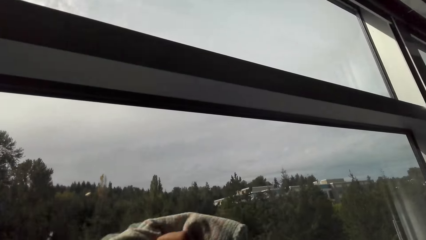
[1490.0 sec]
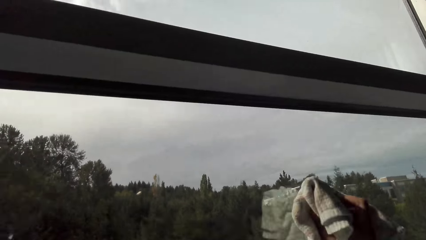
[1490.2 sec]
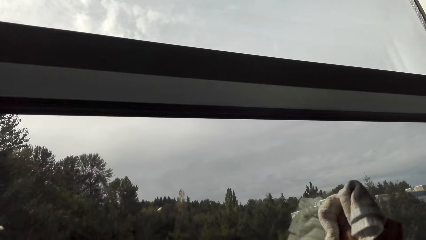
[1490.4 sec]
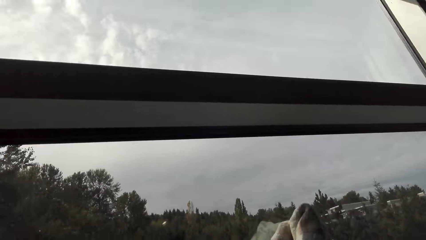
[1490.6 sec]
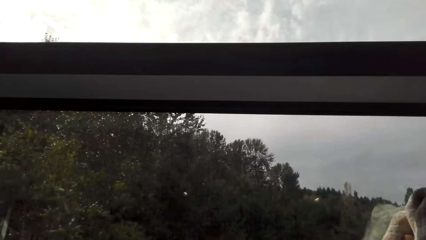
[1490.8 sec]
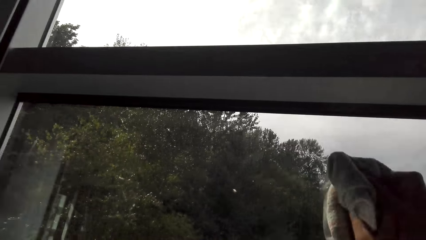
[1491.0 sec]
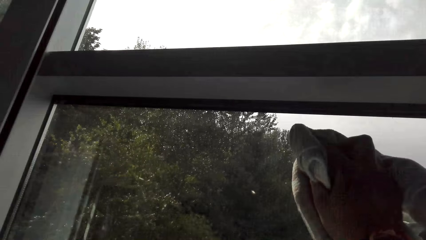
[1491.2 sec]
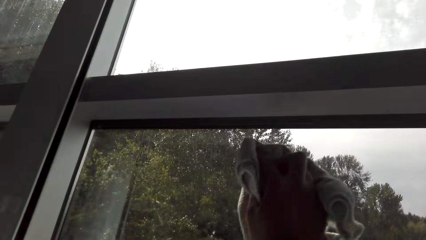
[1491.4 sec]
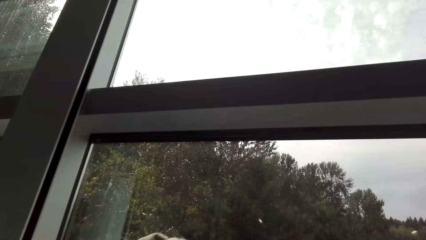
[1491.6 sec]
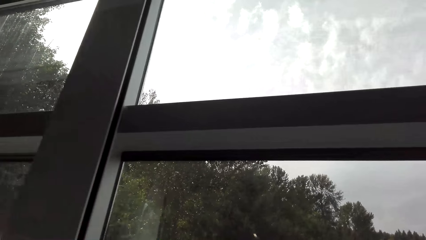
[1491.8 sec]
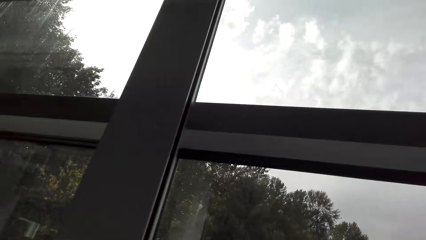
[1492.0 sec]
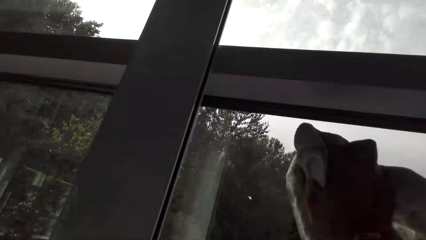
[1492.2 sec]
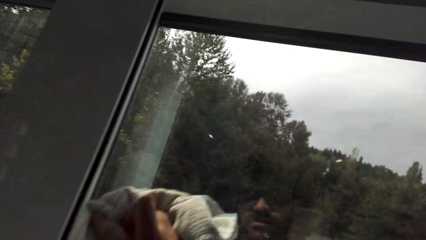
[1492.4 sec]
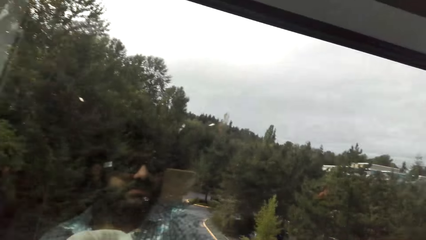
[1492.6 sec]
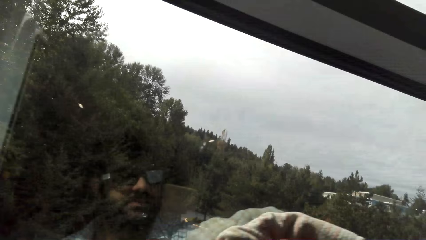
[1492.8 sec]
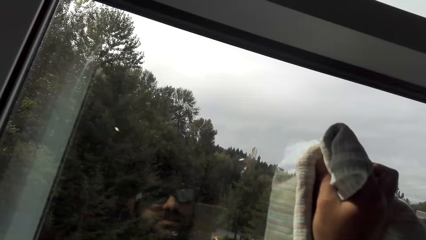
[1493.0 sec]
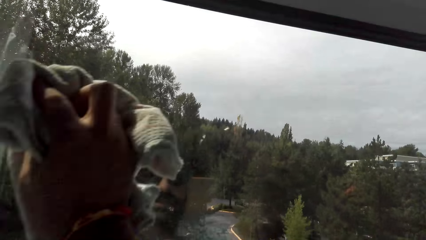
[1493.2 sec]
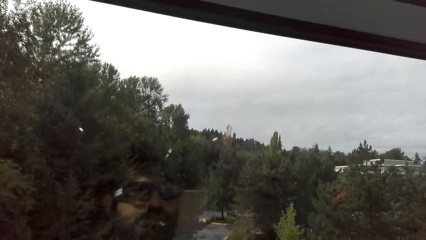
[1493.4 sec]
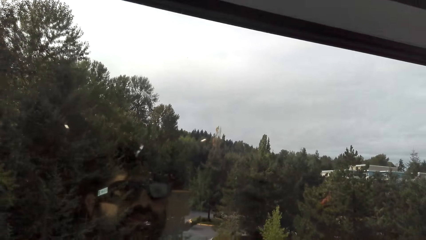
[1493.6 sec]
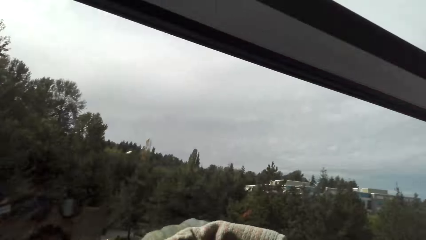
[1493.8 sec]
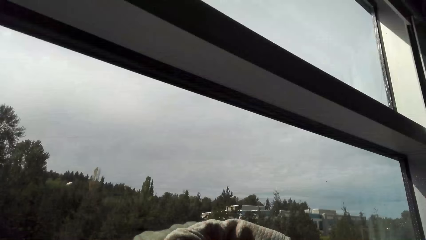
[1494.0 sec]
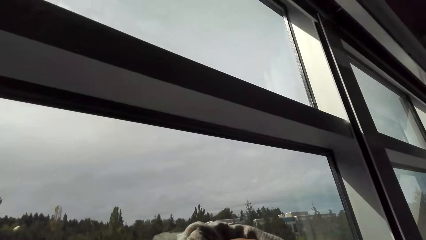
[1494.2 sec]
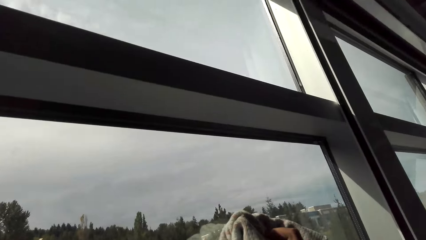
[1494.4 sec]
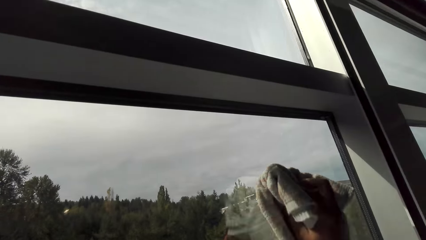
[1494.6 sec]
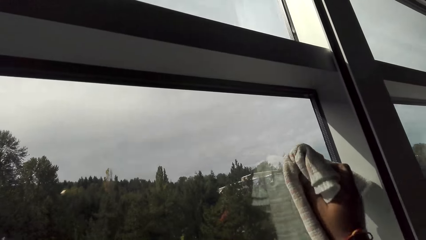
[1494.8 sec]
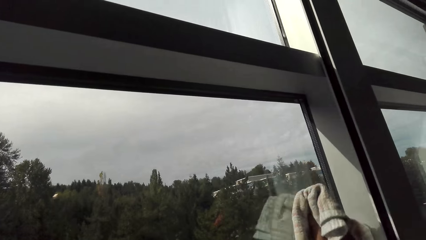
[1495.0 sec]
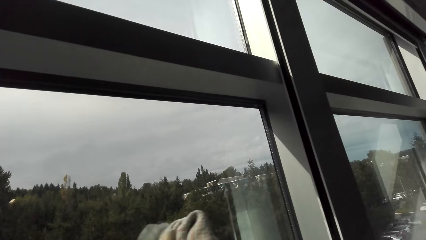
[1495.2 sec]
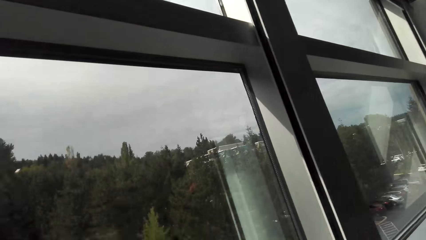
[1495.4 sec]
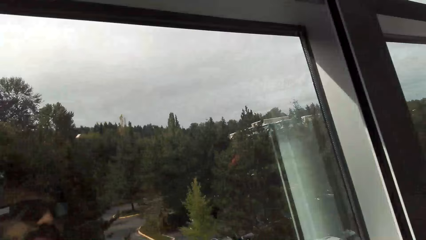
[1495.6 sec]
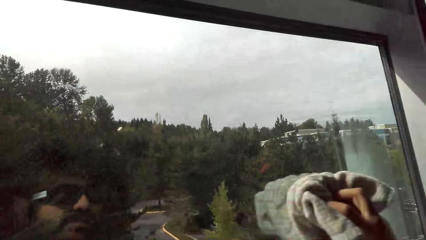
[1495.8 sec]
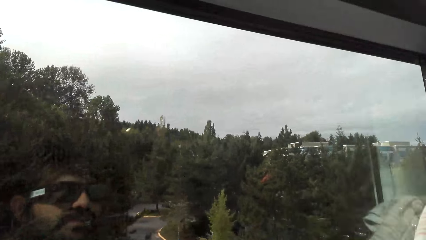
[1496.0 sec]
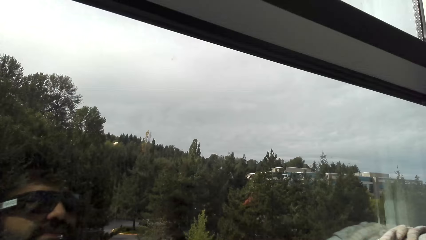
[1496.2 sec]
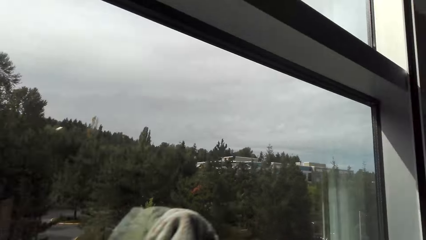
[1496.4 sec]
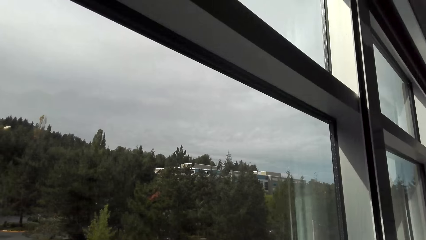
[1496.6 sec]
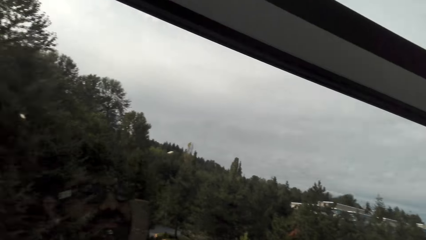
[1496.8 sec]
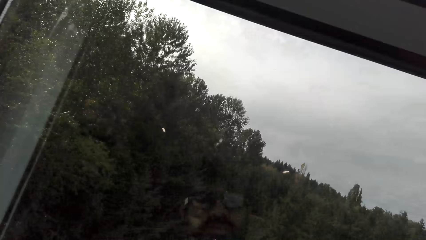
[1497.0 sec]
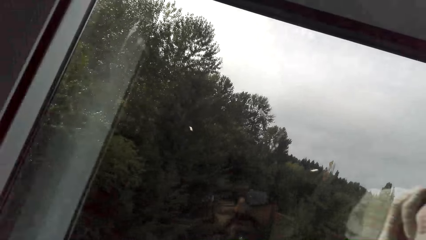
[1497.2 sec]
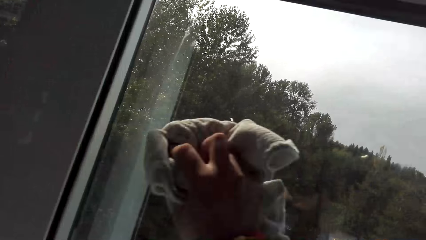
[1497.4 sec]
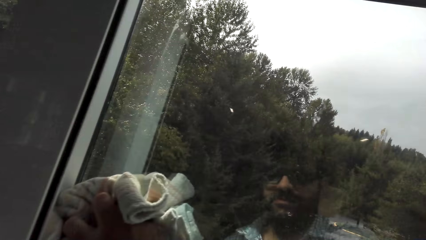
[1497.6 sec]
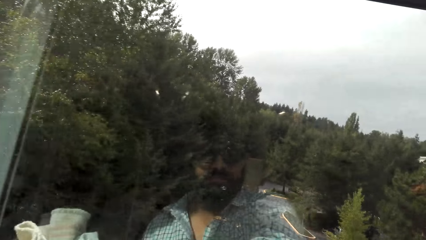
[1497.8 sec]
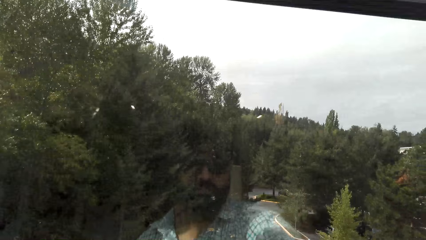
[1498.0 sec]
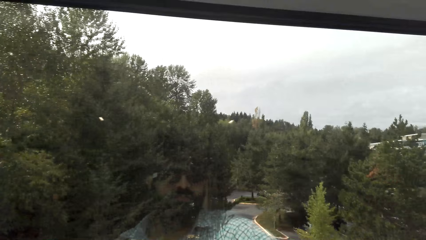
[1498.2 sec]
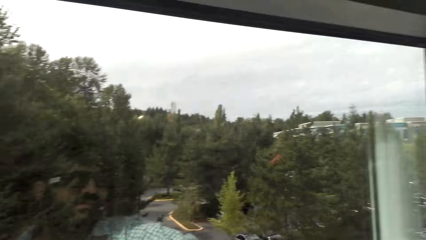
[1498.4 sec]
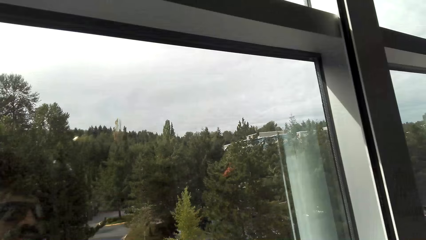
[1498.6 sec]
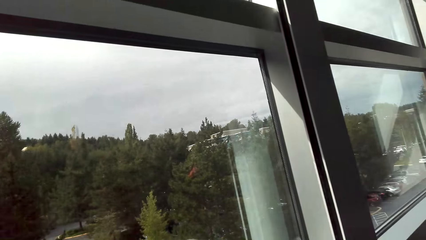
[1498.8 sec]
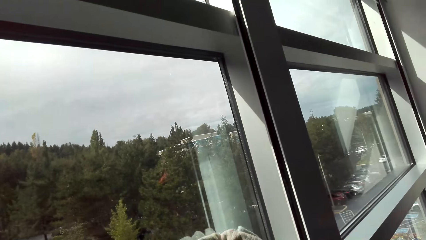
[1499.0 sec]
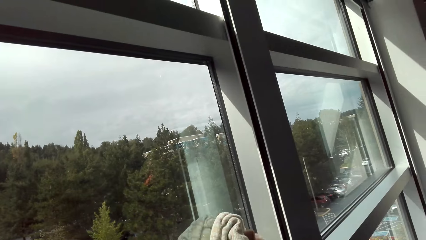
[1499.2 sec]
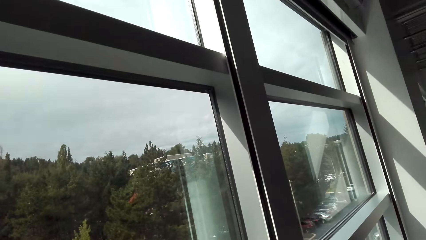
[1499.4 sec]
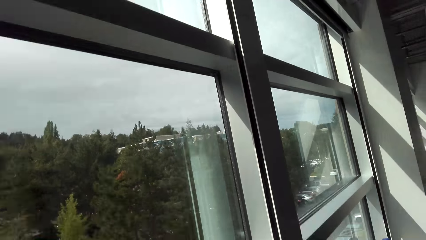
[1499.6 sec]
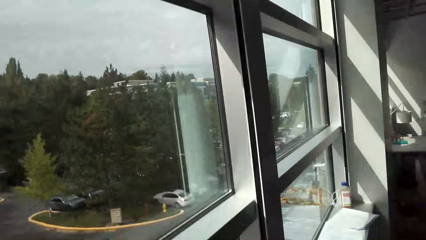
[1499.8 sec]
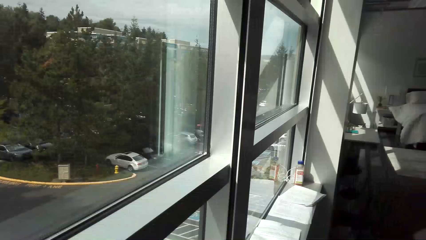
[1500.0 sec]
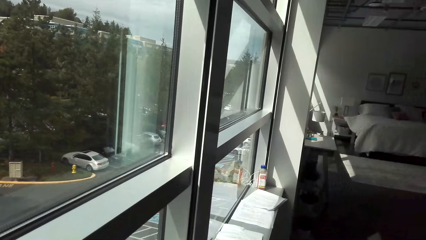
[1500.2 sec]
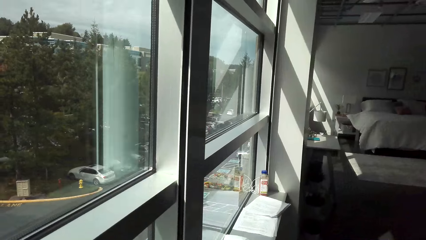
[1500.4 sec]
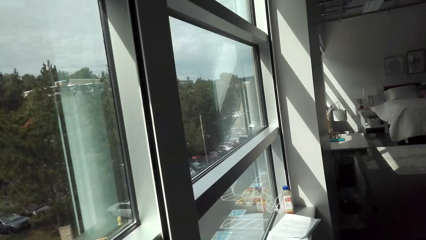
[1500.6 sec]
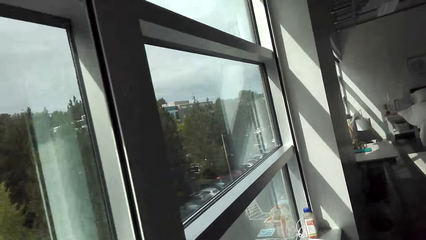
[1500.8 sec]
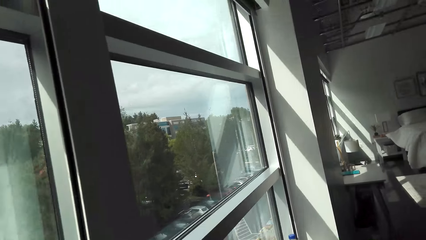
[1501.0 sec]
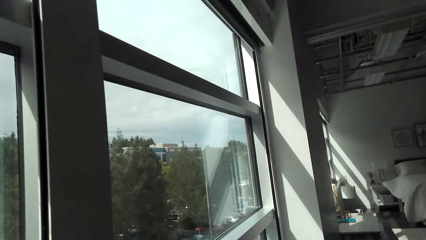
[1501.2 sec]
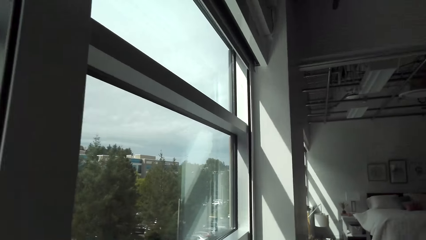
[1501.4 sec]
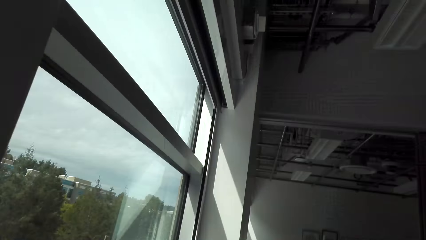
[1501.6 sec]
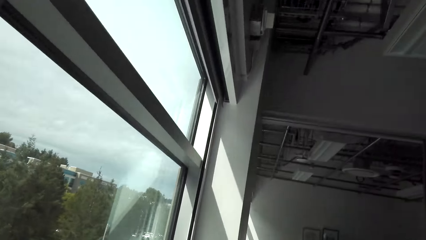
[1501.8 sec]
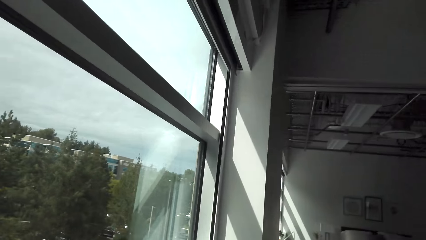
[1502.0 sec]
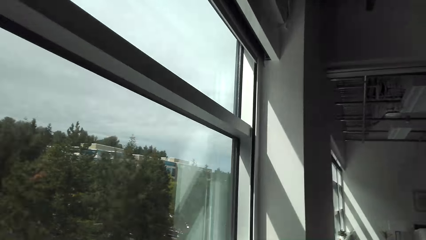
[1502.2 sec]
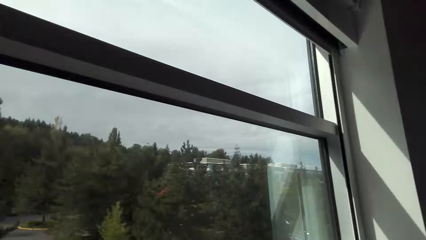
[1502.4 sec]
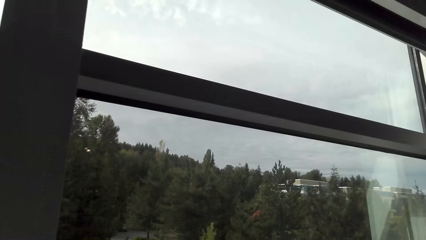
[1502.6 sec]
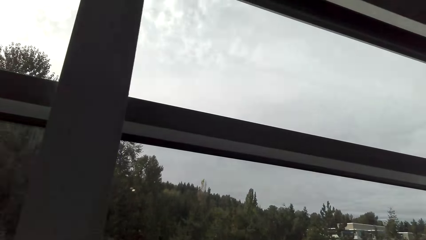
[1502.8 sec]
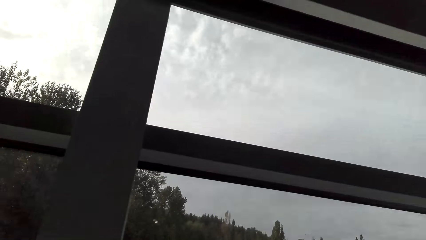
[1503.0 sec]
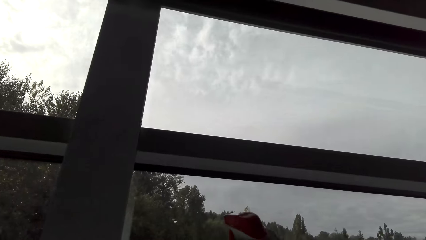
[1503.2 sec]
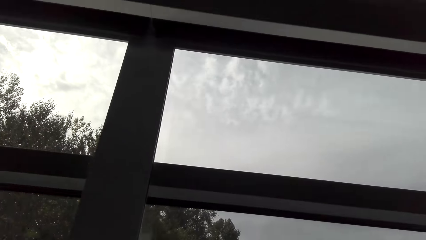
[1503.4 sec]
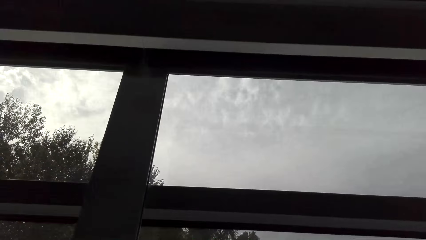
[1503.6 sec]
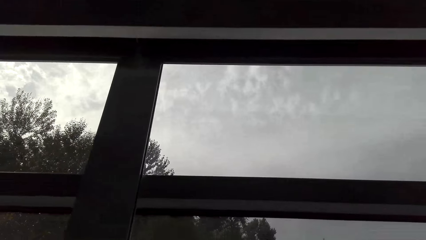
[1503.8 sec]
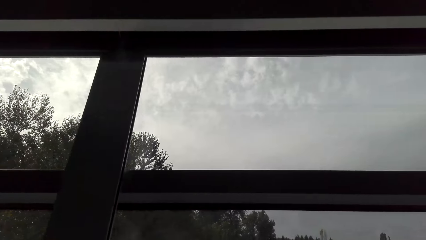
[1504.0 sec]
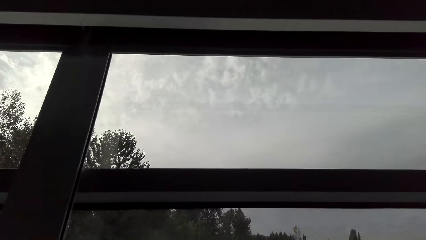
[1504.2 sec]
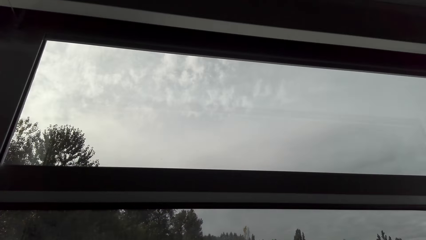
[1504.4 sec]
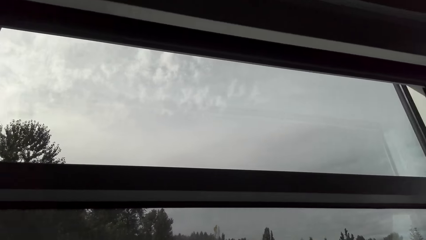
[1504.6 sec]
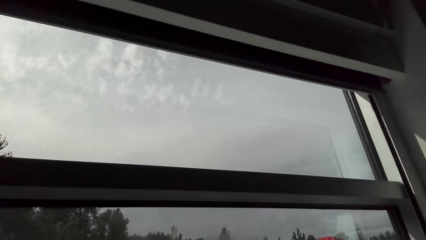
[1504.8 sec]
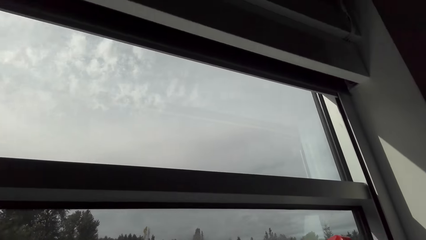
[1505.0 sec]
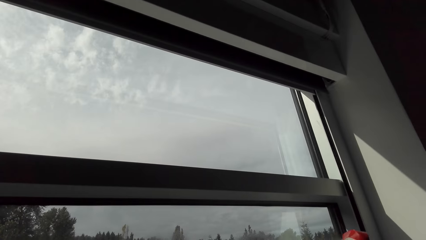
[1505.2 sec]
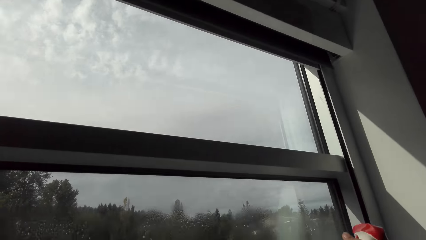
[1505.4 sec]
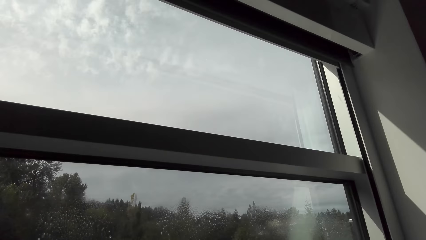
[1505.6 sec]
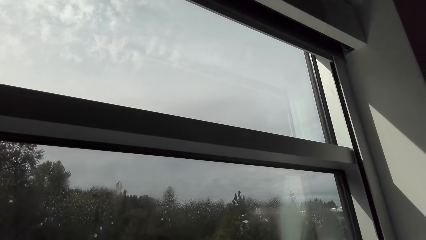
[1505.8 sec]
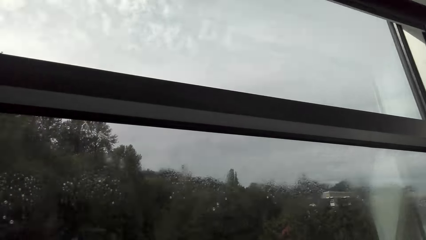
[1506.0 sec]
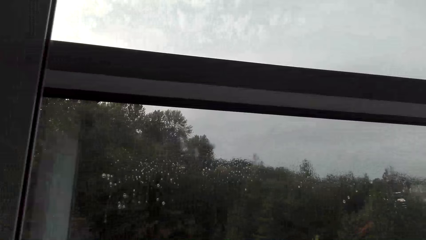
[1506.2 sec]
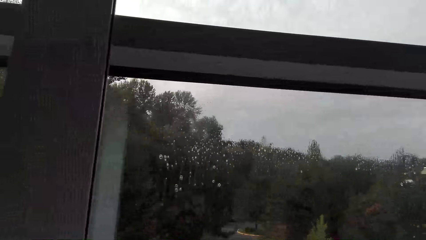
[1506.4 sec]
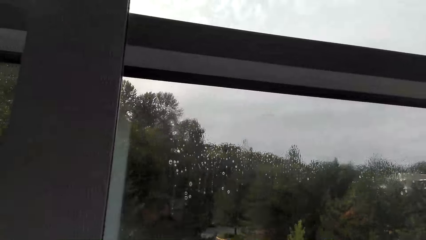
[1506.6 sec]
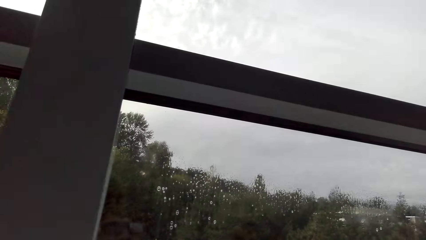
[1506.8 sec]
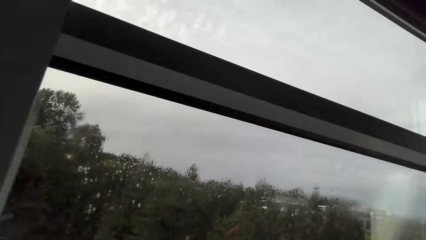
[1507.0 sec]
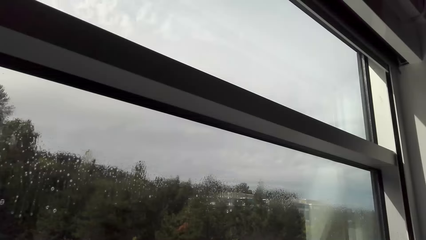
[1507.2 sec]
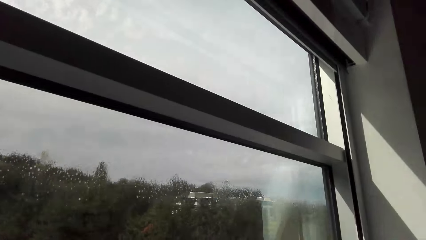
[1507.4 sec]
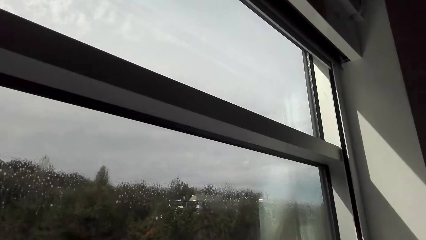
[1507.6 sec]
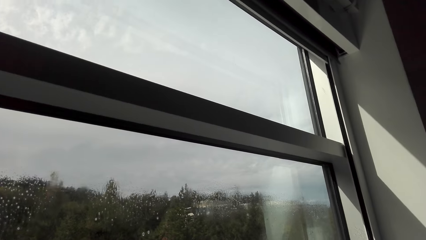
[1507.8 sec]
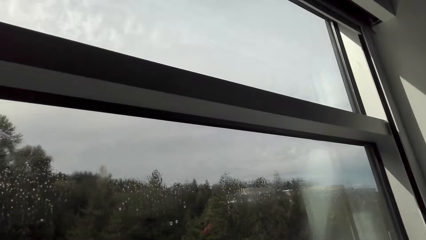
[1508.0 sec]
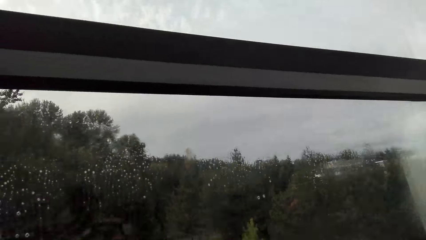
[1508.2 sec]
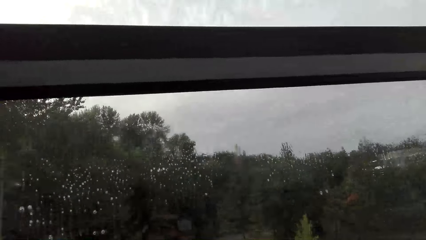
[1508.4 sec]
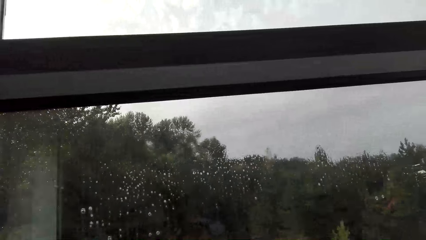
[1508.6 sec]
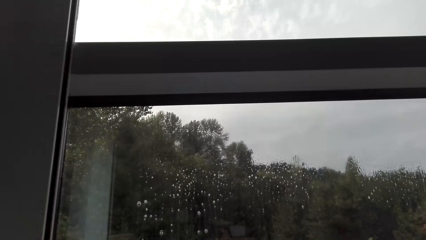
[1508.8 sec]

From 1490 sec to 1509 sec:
The camera wearer walks along the window. They spray water on the window panes.
